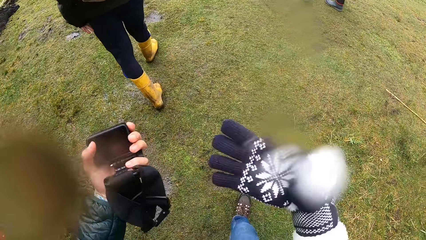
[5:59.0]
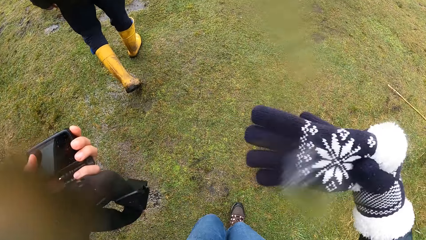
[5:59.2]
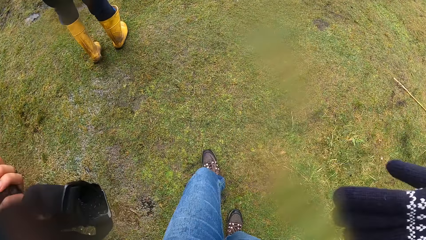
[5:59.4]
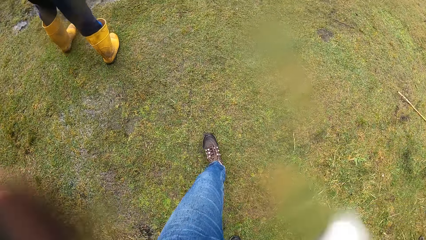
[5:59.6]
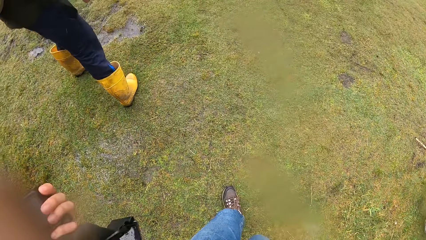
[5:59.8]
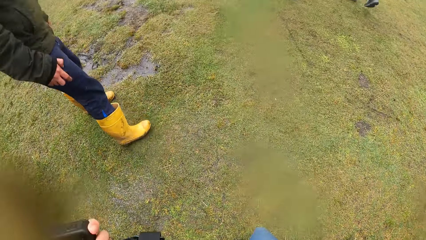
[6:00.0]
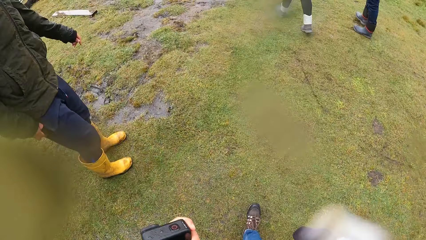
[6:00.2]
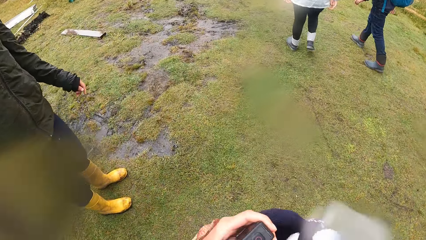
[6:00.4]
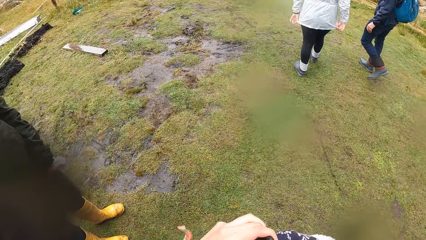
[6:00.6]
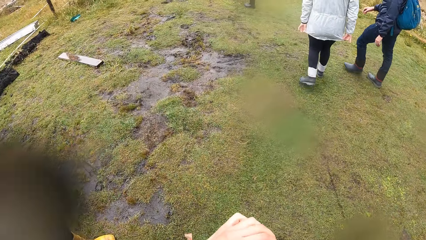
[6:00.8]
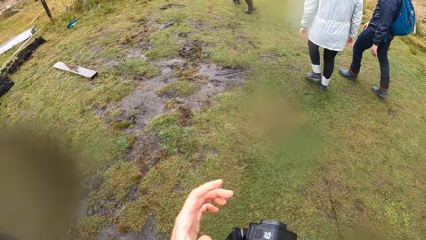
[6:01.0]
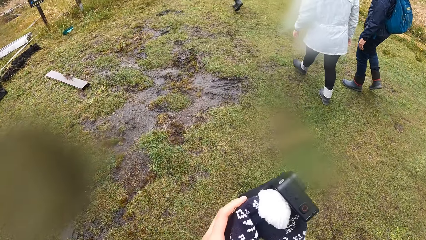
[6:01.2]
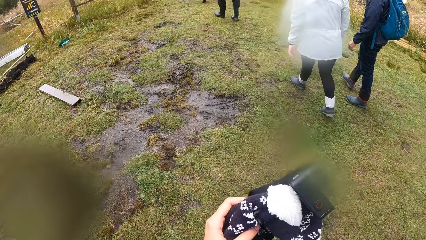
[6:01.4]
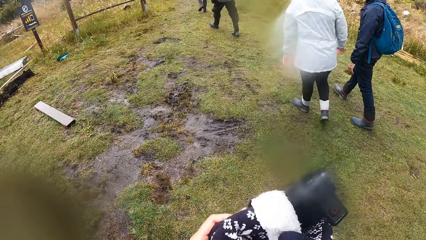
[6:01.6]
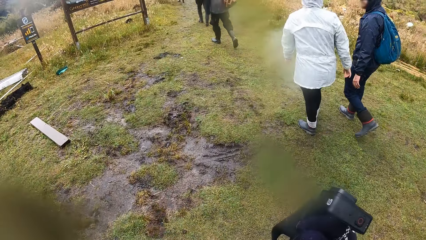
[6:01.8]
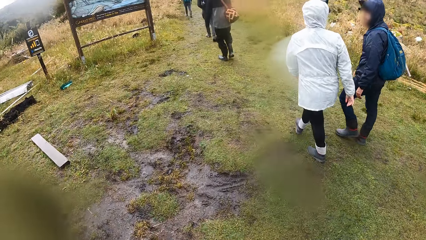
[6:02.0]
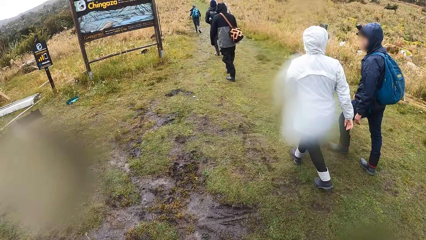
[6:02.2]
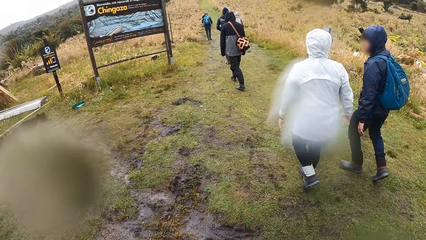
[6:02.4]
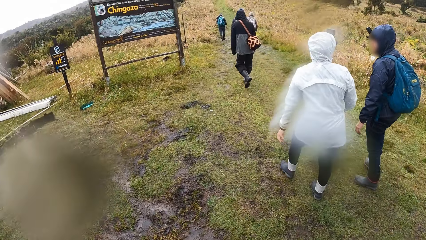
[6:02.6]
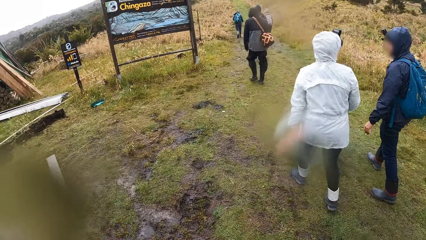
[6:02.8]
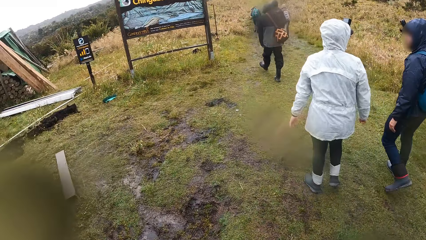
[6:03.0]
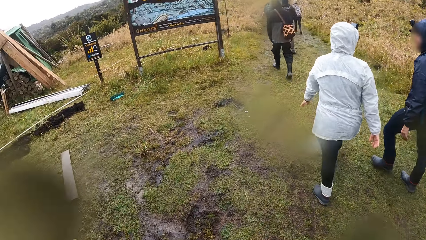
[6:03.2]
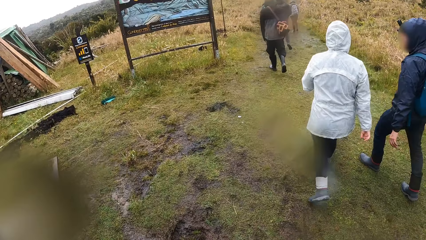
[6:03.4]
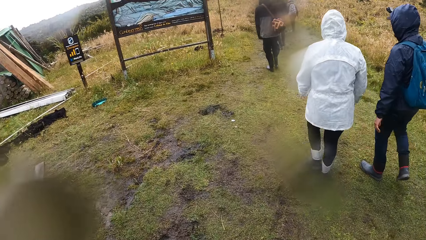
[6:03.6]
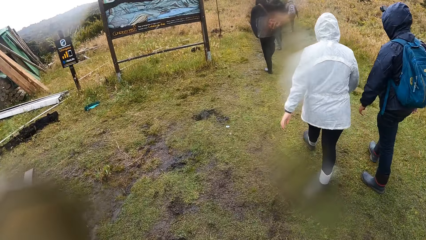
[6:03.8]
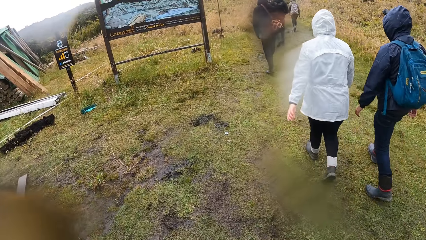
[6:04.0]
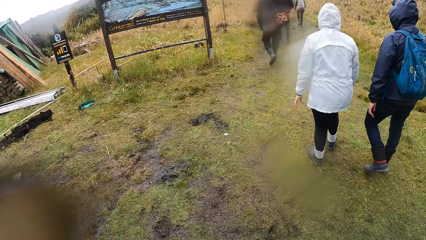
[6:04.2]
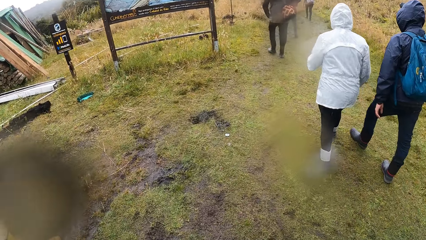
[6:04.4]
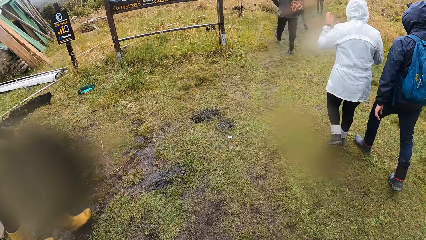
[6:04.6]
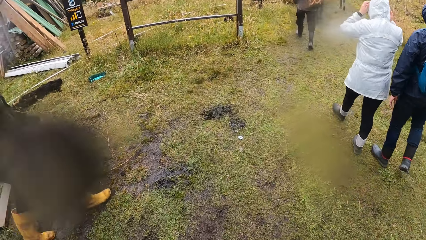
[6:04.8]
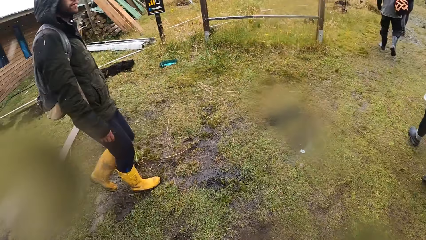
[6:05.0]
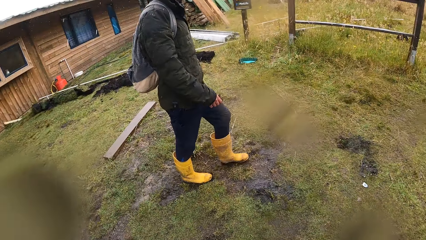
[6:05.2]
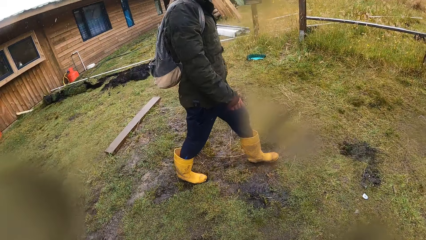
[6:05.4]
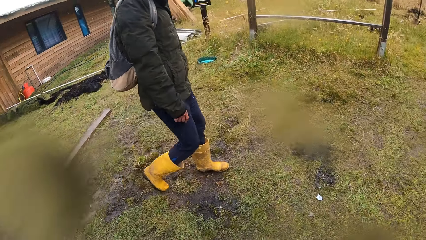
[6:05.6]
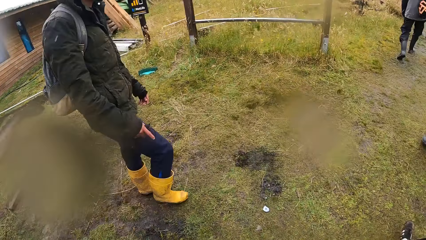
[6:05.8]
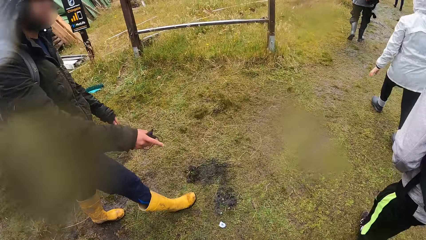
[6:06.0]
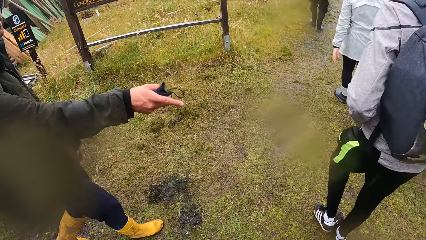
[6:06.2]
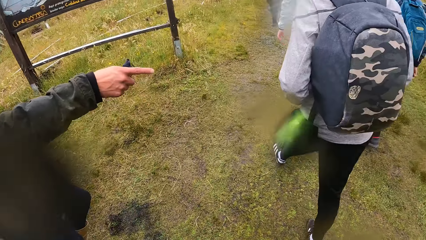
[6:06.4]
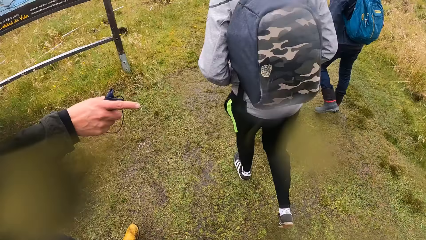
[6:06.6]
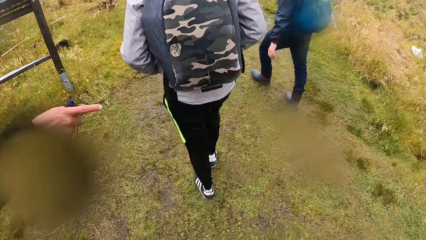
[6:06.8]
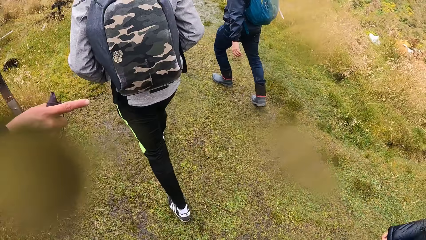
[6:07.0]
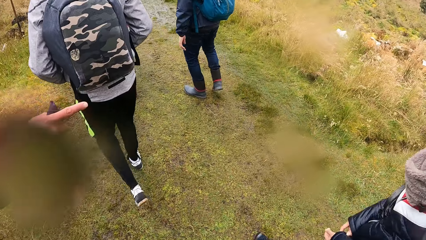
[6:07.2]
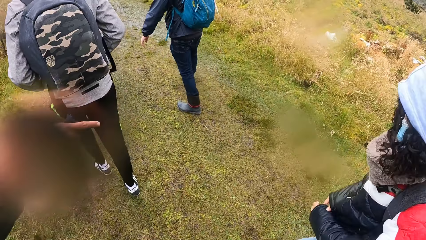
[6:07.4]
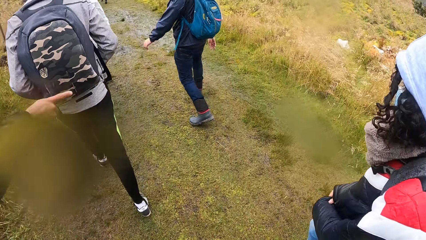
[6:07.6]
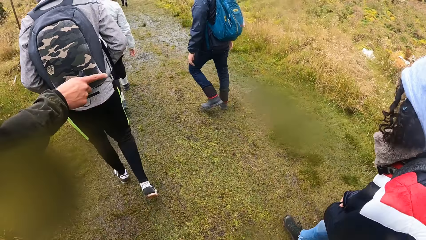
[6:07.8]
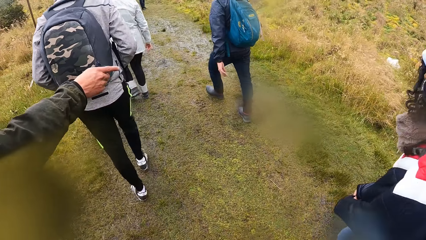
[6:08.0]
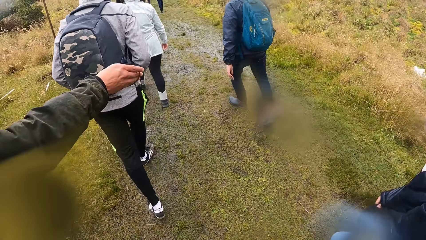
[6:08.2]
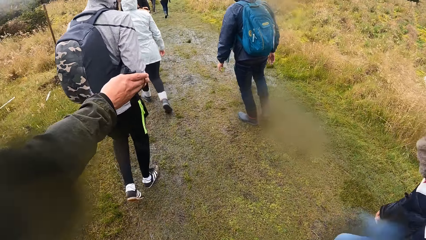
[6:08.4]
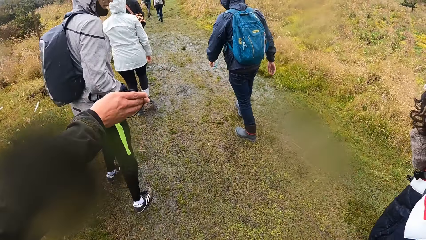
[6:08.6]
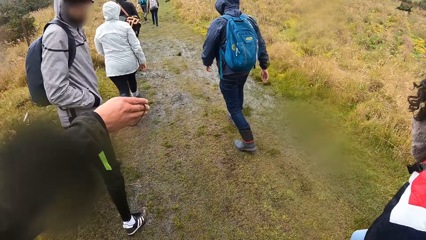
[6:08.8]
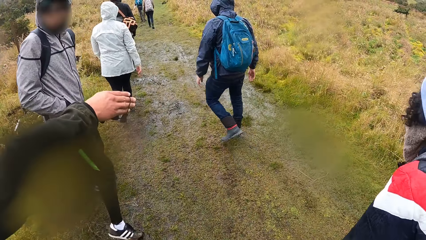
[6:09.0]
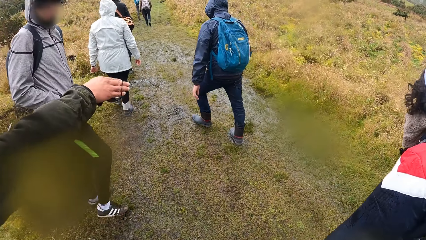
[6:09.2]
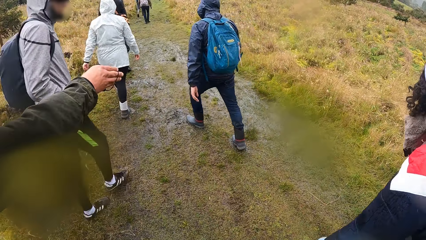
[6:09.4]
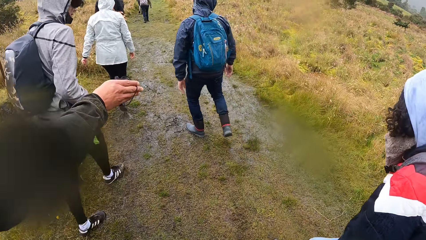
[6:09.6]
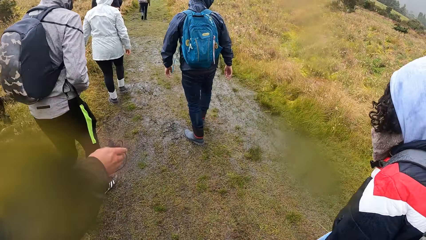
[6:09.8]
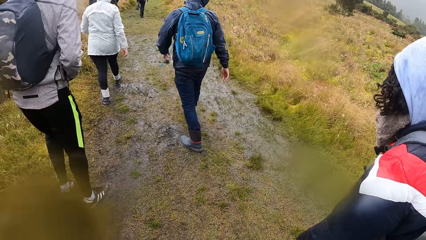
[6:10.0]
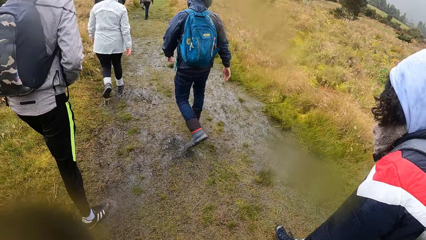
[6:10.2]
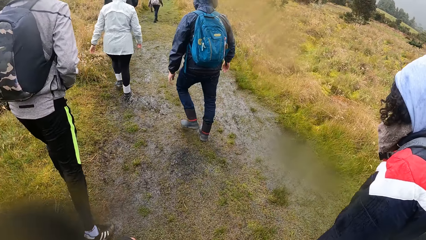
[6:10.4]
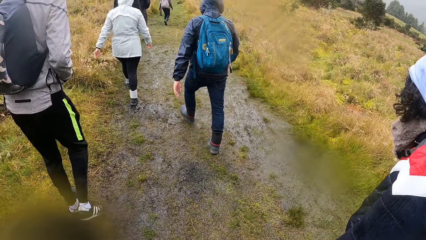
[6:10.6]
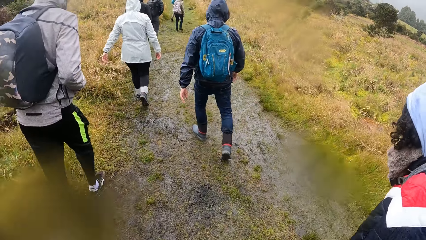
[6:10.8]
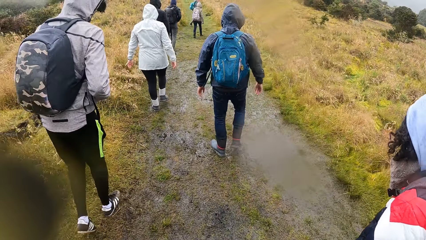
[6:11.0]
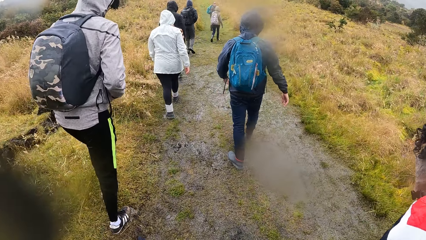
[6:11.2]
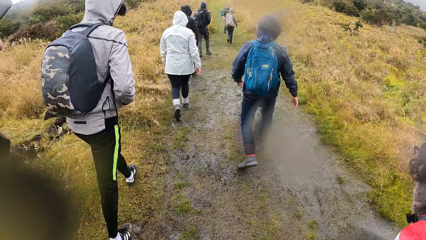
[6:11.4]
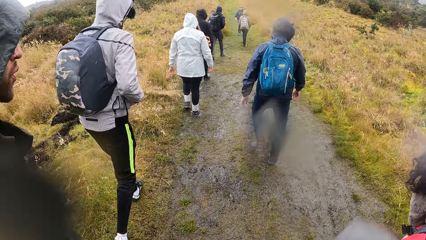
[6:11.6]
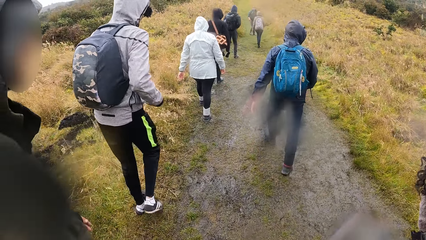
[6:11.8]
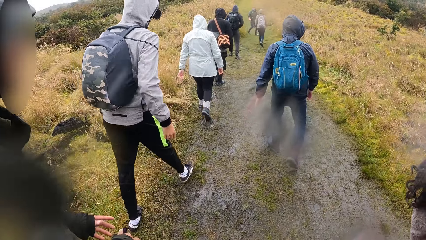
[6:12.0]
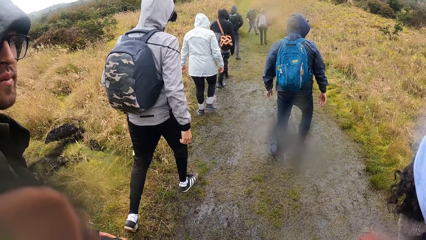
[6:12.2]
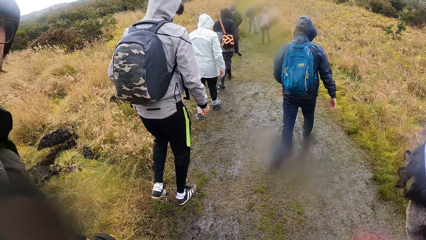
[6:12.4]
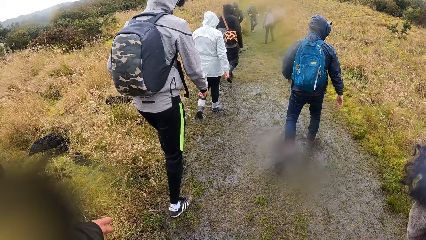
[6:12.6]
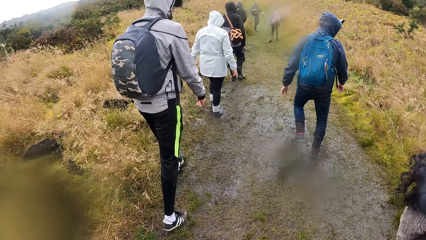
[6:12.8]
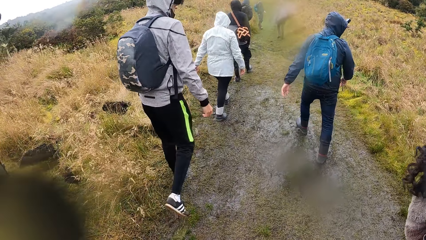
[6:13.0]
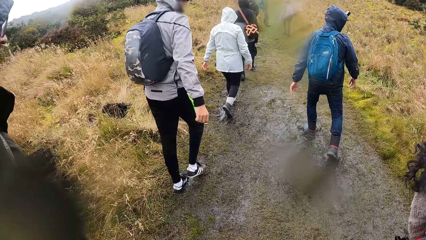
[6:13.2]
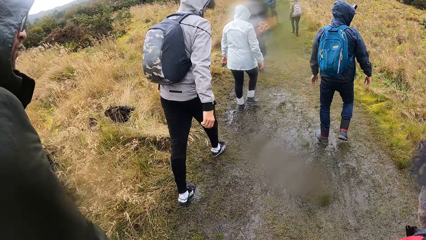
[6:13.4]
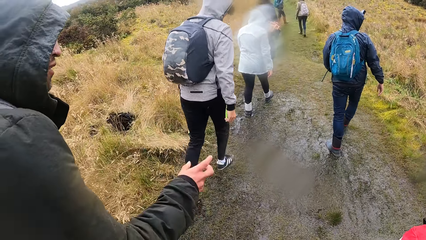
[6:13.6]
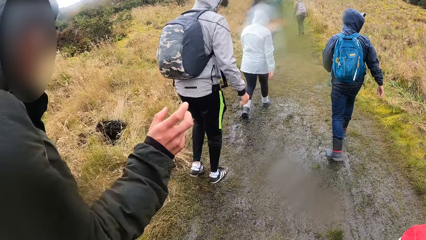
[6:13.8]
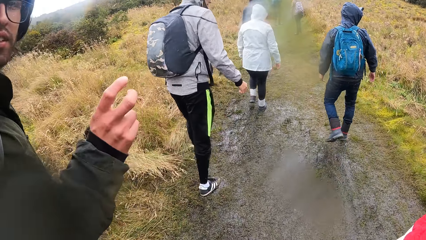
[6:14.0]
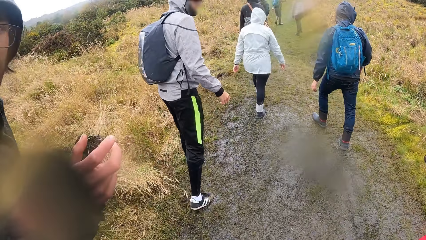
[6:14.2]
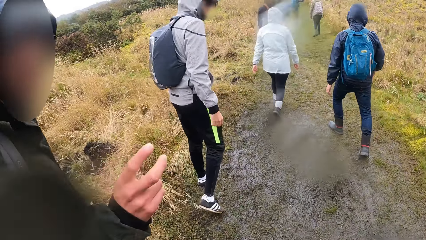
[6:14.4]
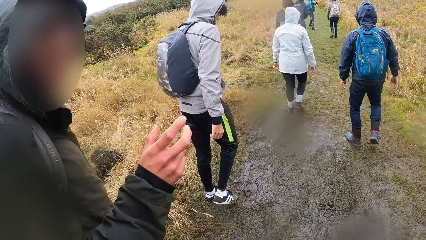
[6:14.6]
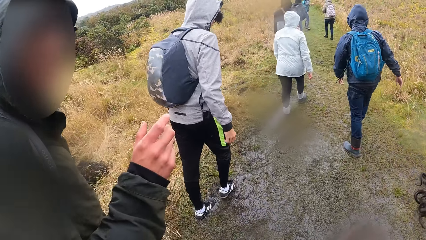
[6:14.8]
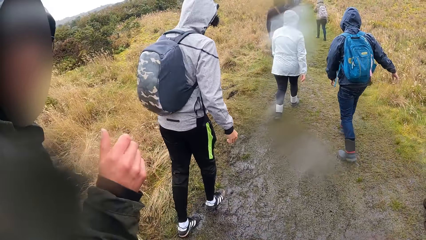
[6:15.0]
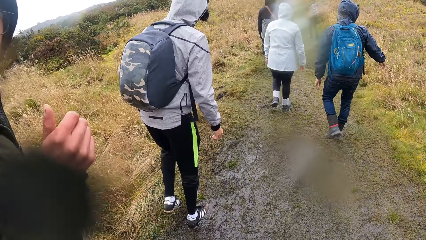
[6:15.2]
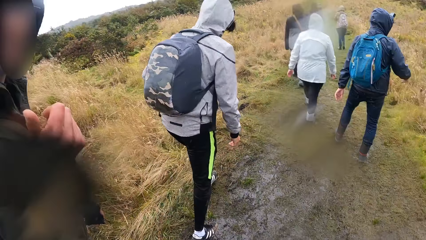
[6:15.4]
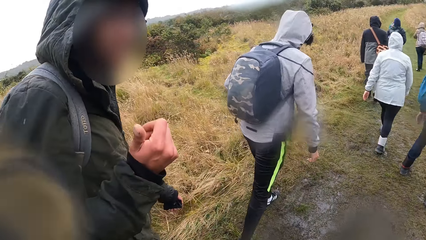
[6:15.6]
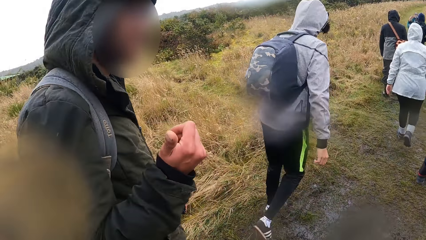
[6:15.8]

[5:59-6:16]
The camera wearer puts the camera into his right hand from his left hand. He takes a glove from his right hand with his left hand. A man points with his finger. The camera wearer moves around. The man speaks to the camera wearer.
